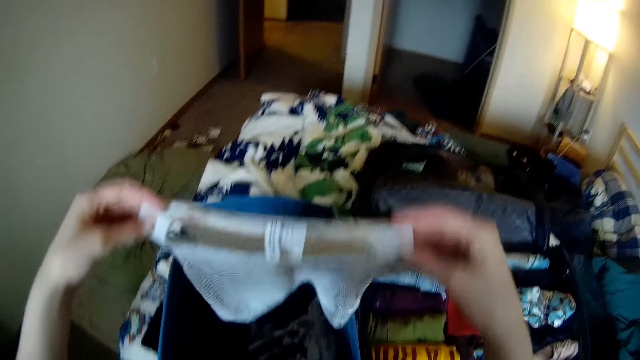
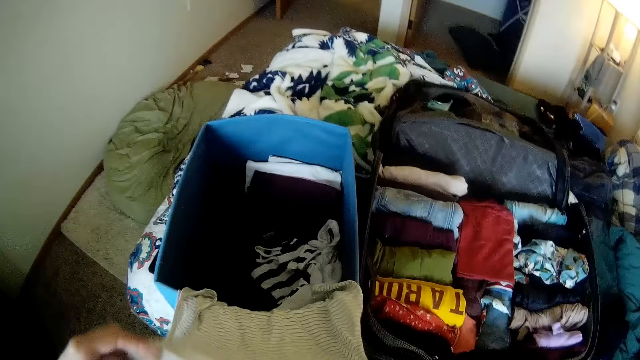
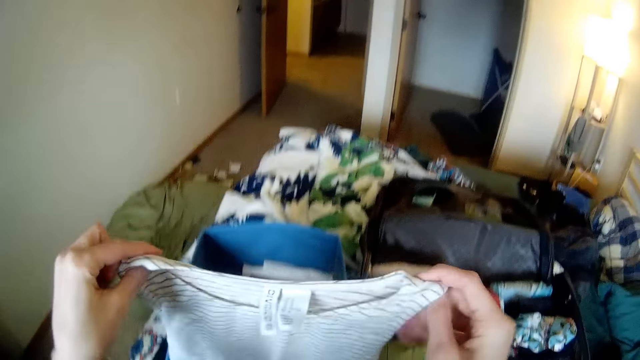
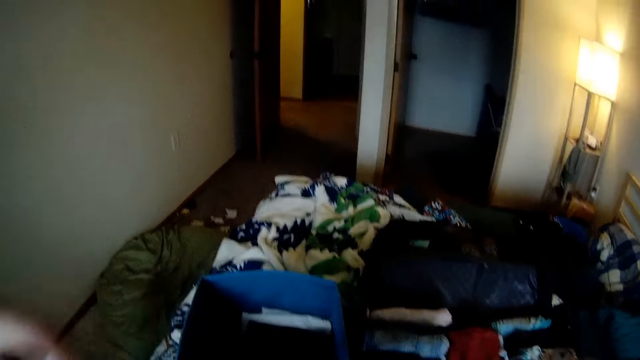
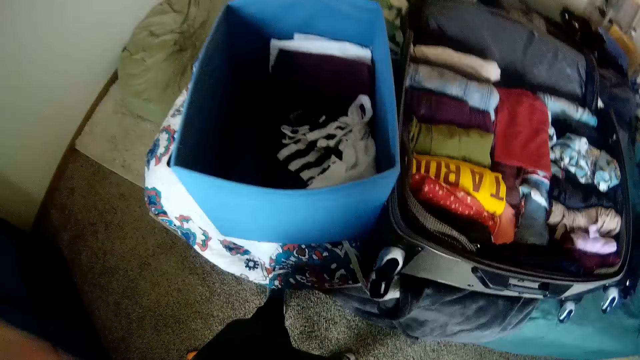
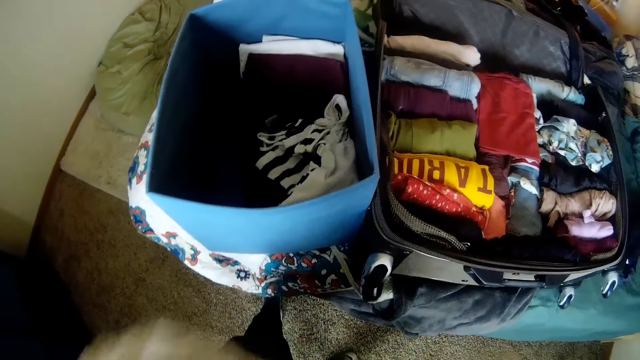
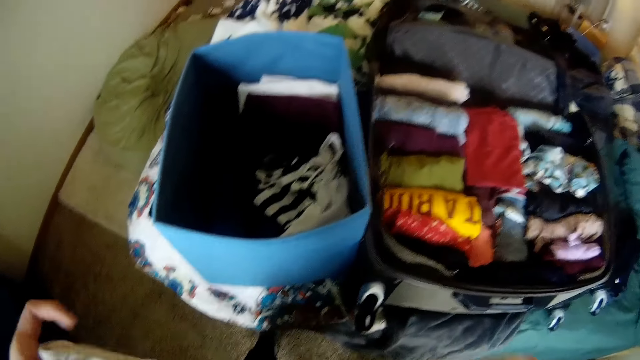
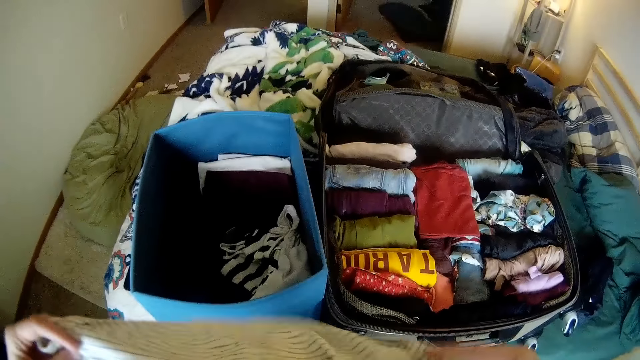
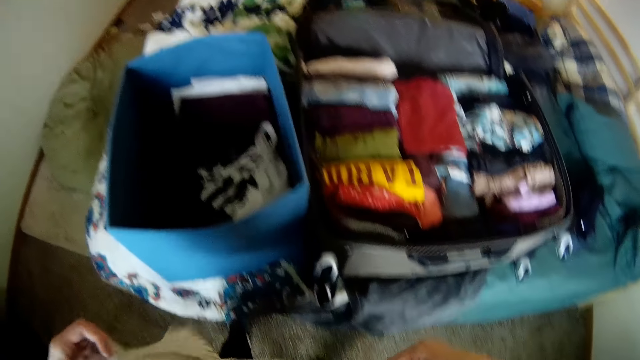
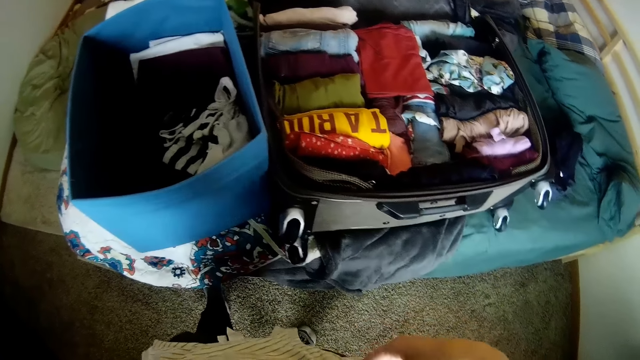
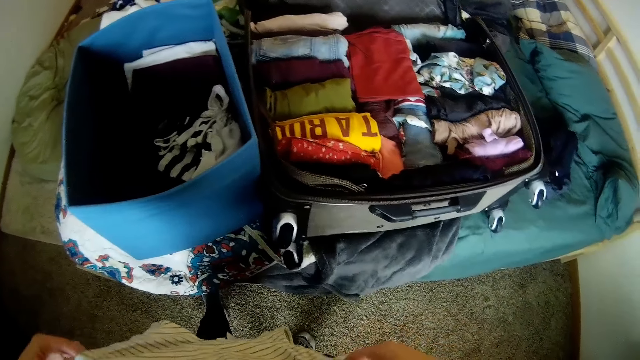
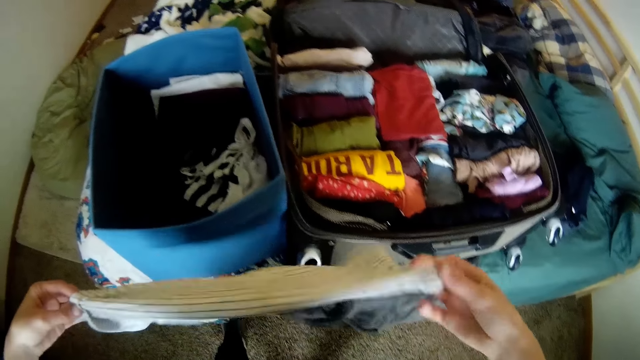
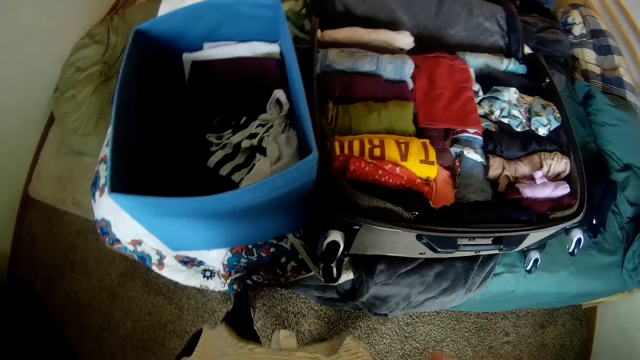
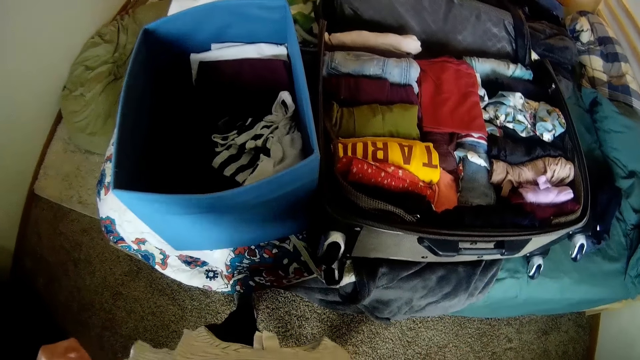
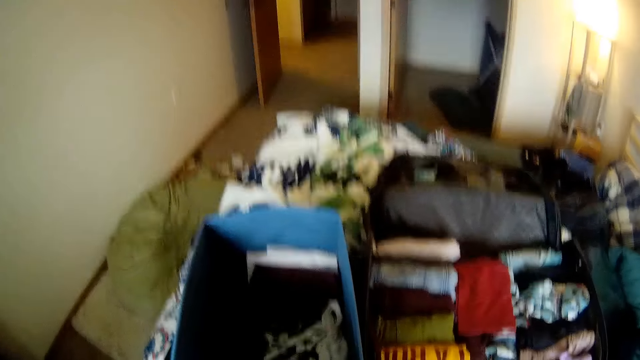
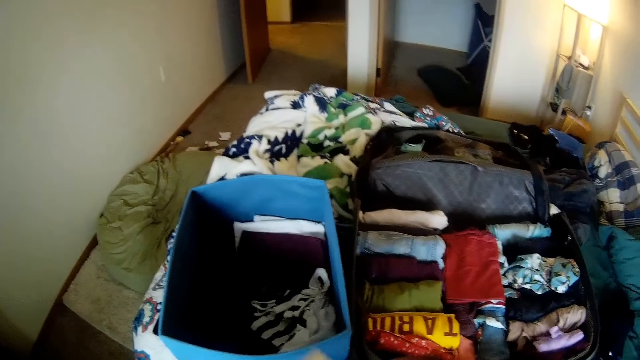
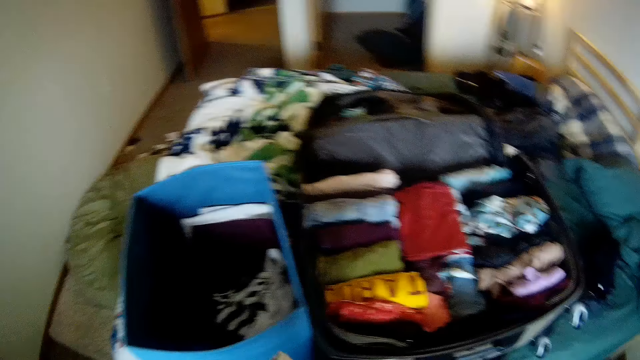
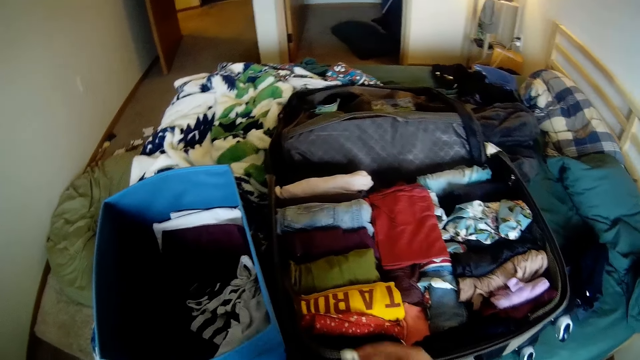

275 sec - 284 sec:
The camera wearer lays the singlet on the edge of a laundry container. She holds the piece of clothing with both hands. She folds the piece of clothing on her chest. She straightens a blouse.

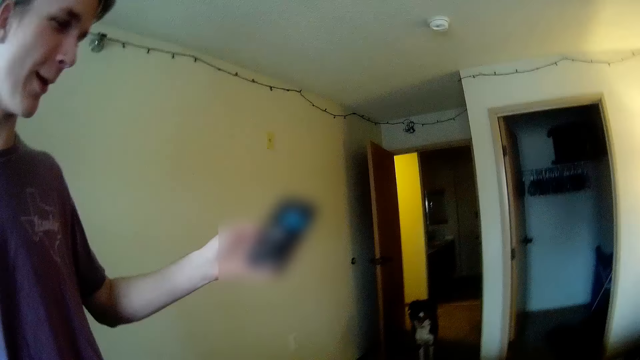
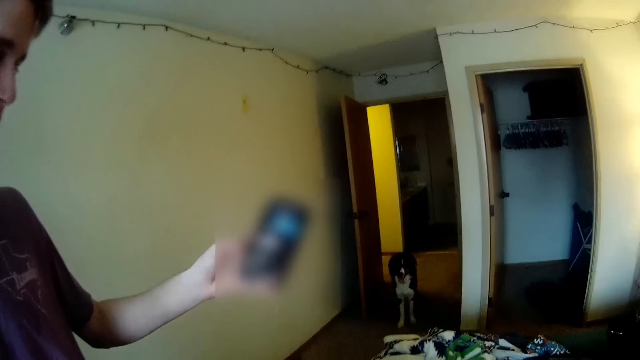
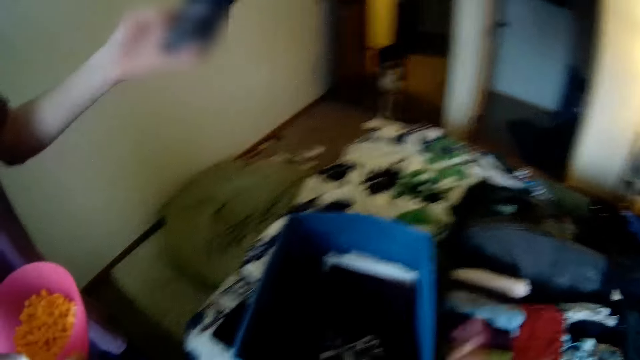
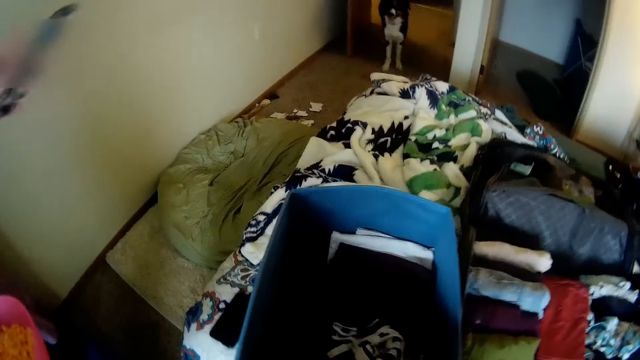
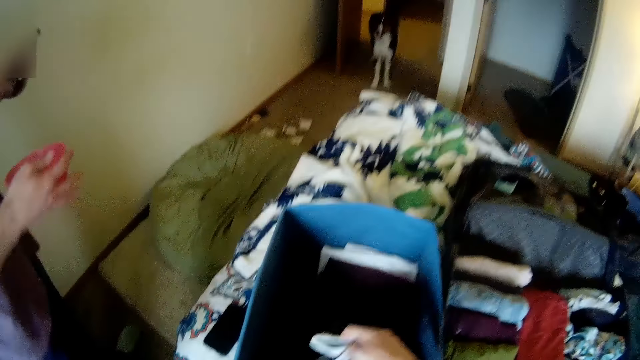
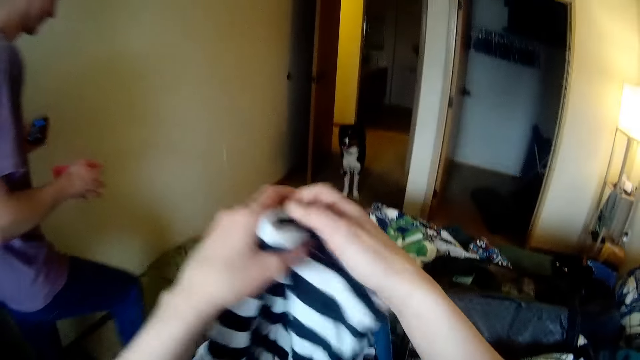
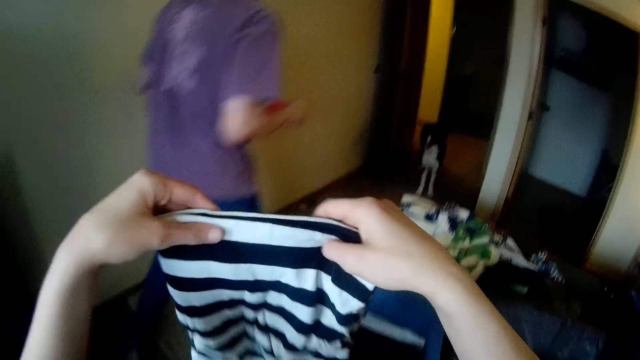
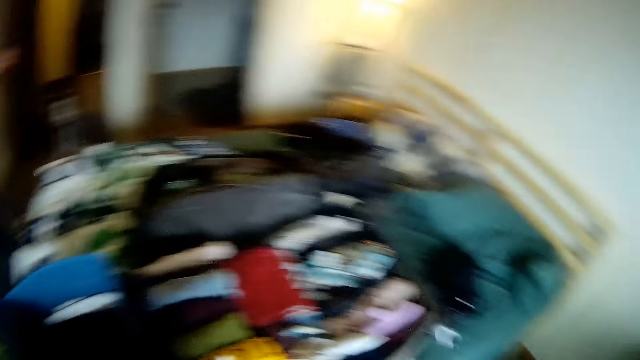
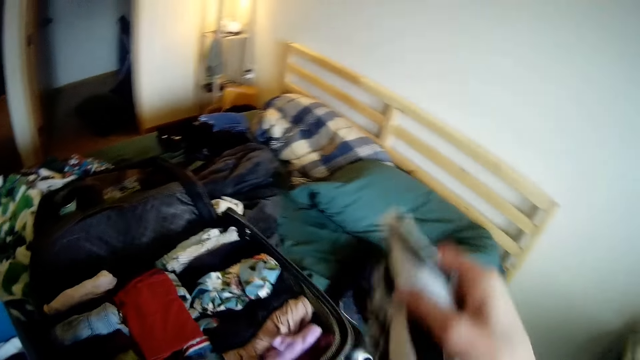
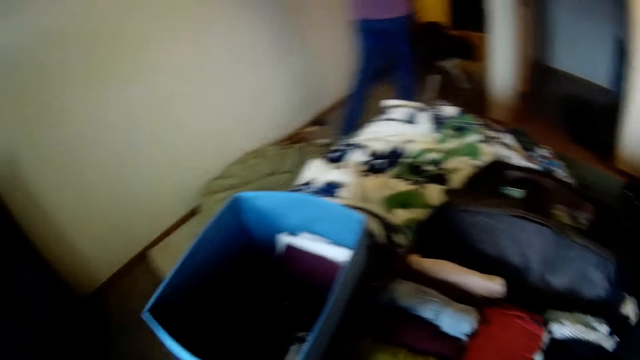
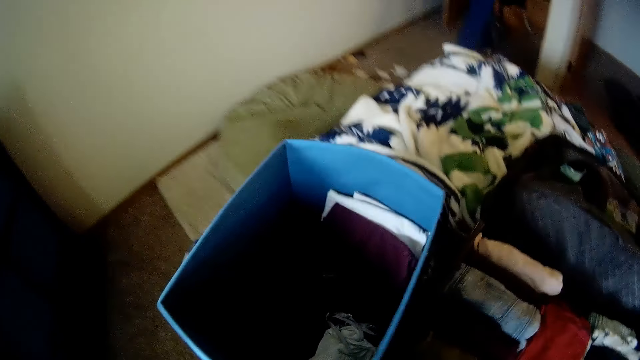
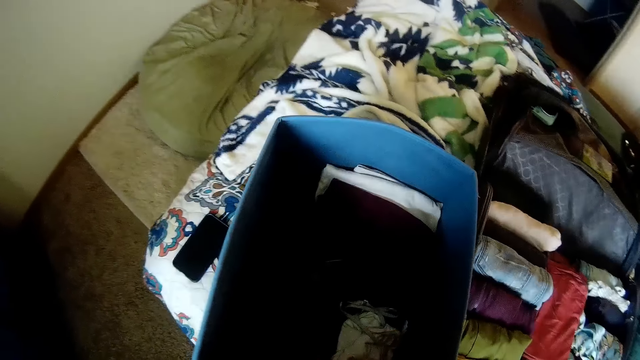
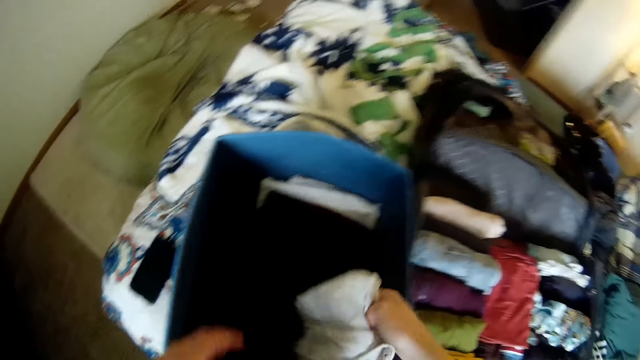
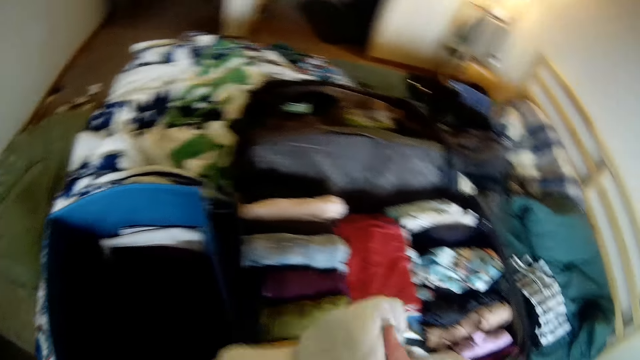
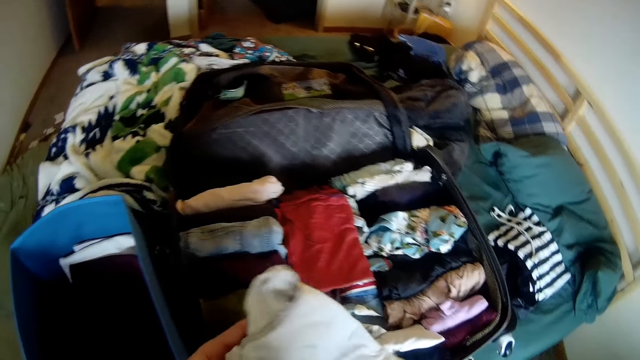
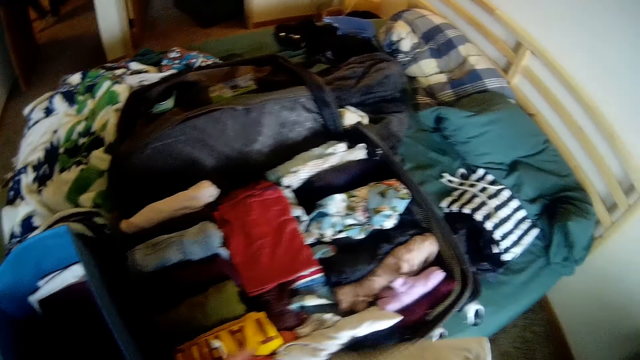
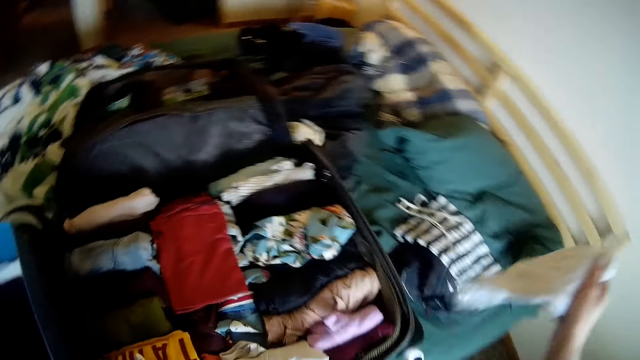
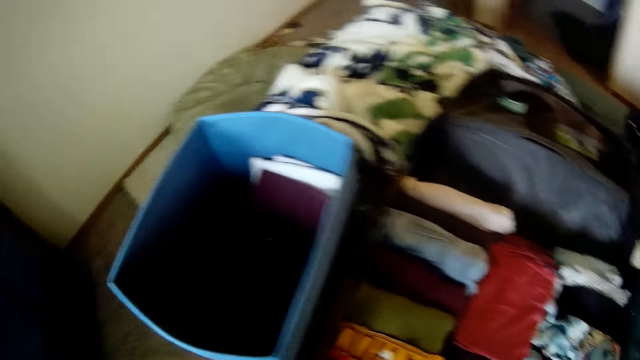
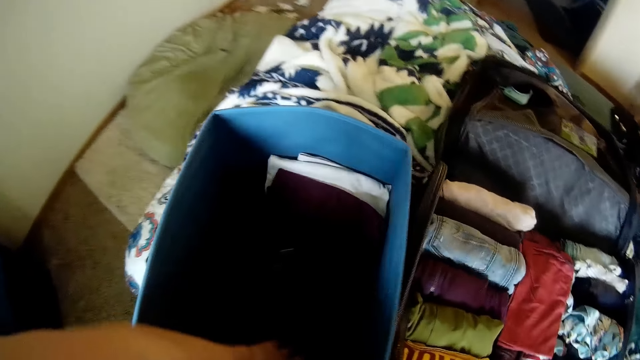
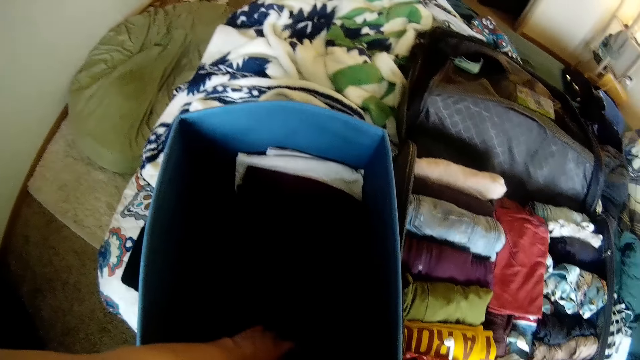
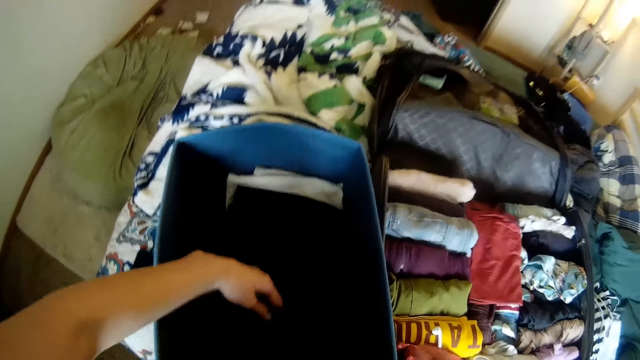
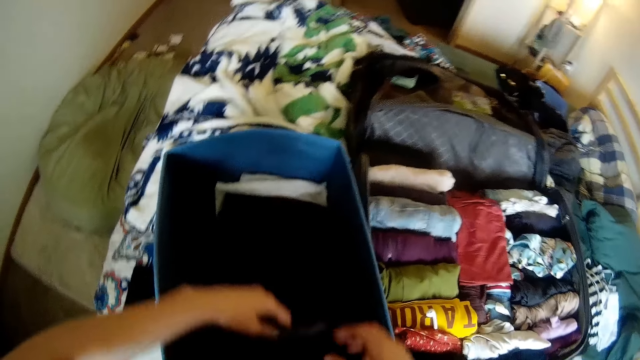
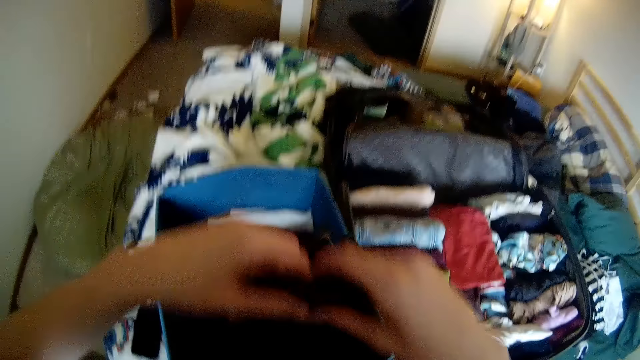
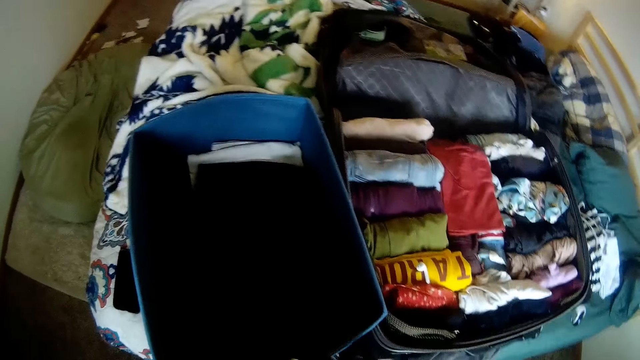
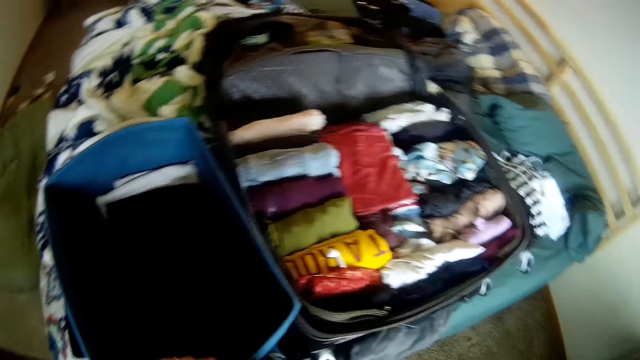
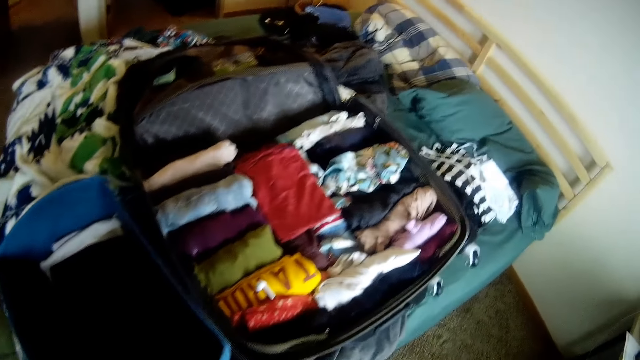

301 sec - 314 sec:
The camera wearer talks to a man. She takes a cloth from the laundry container with her right hand. The man walks out of the bedroom. The camera wearer holds the cloth with both hands. She folds the cloth. She drops the cloth on the bed with her right hand. She takes a cloth from the laundry container with her right hand. She holds the cloth with both hands. She drops the cloth on the bed with her right hand. She takes a cloth from the laundry container with her left hand. She folds the cloth with both hands. She places the cloth on her lap with both hands.
